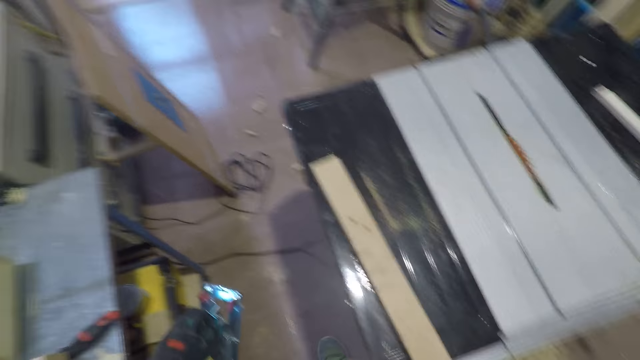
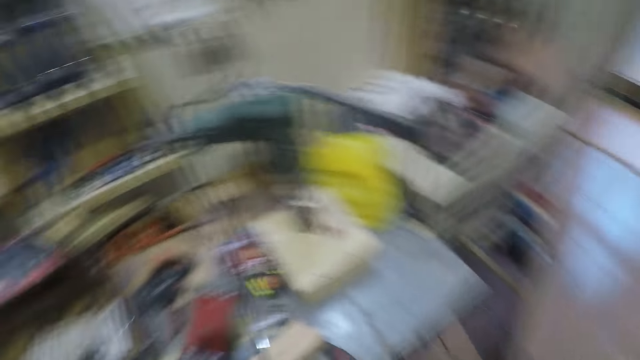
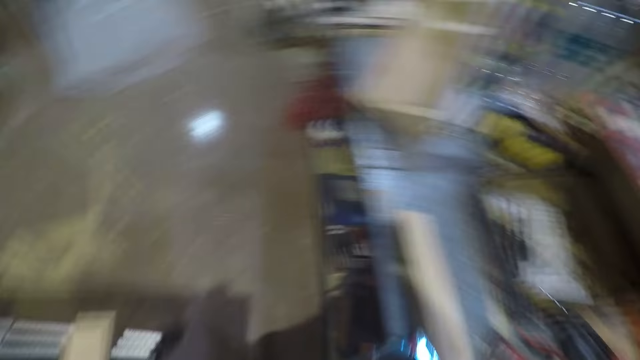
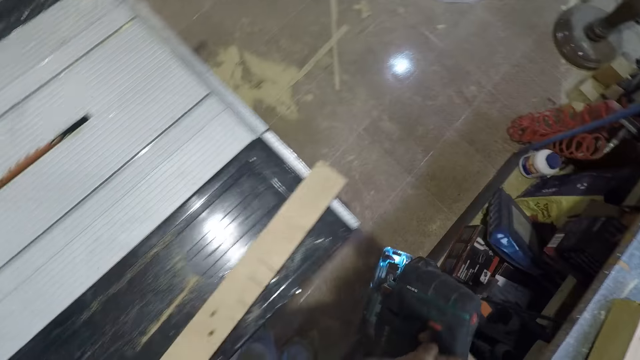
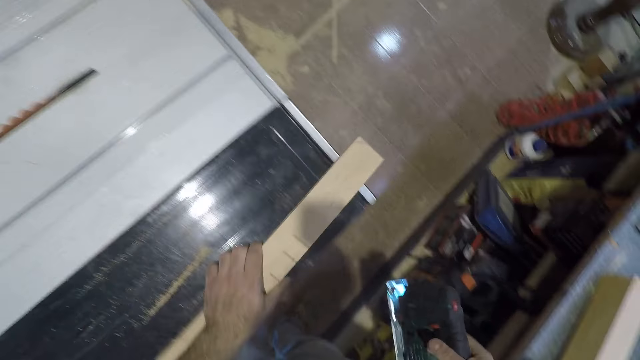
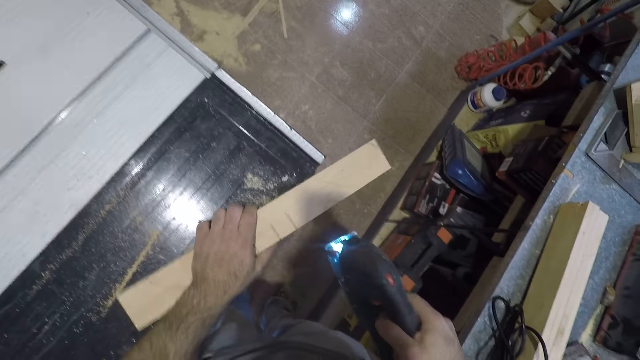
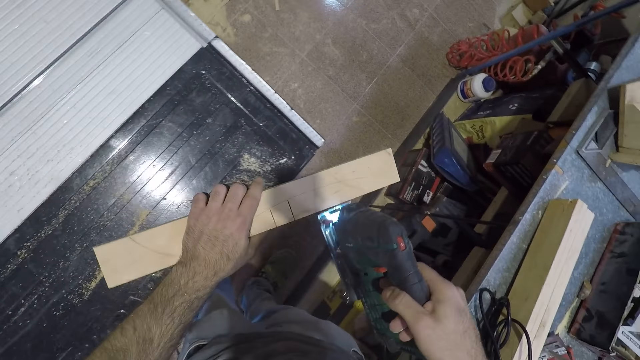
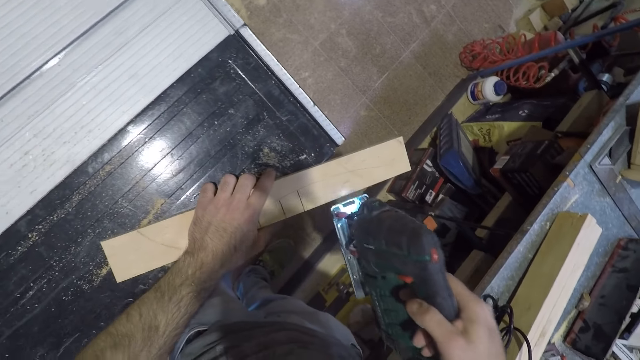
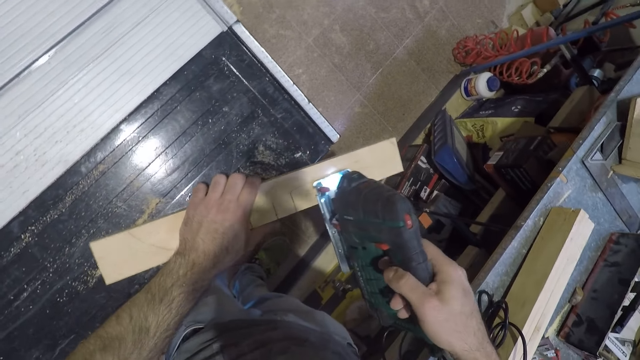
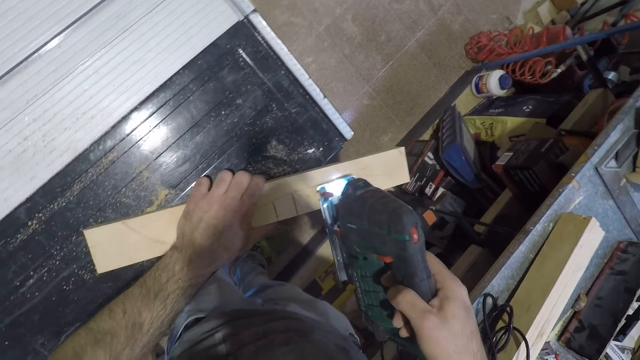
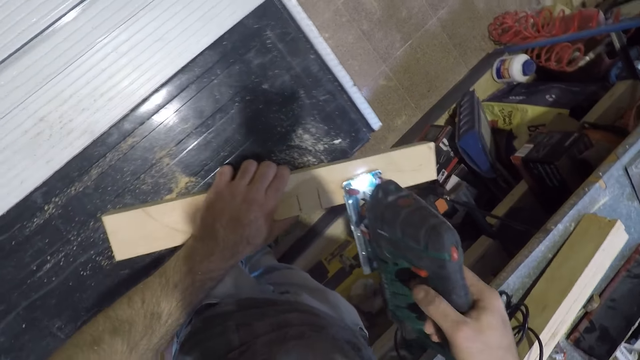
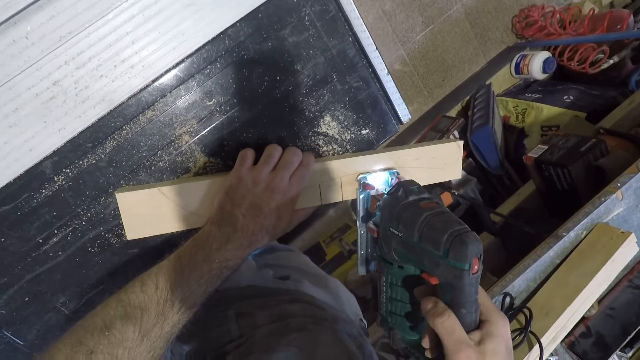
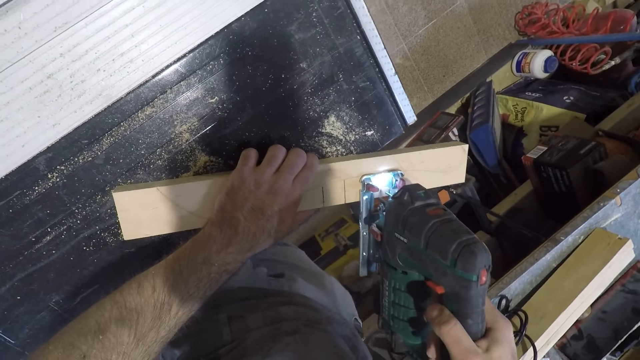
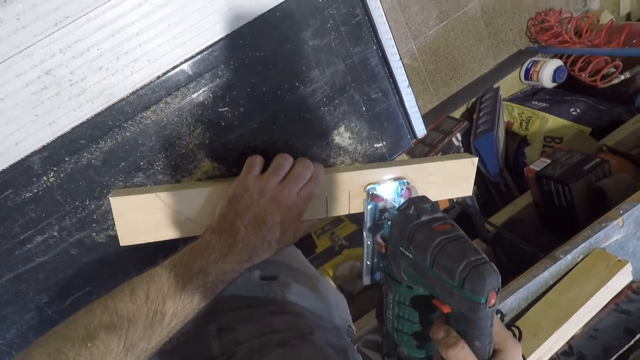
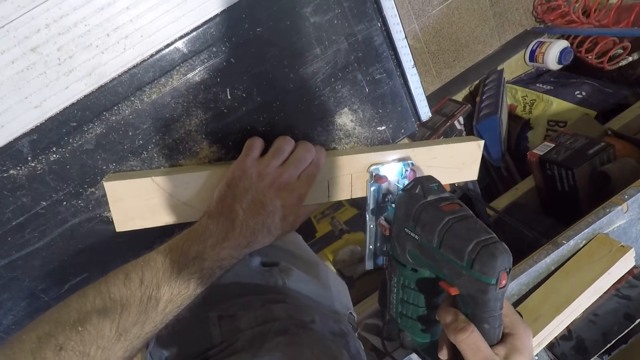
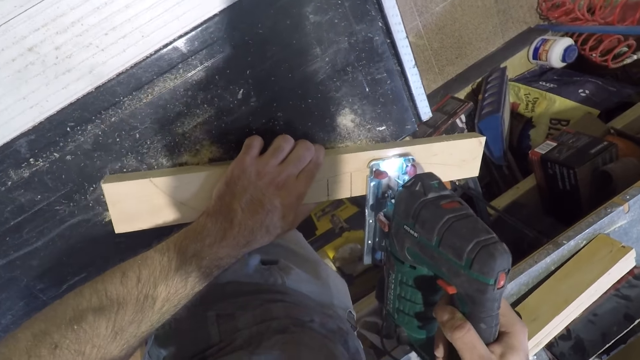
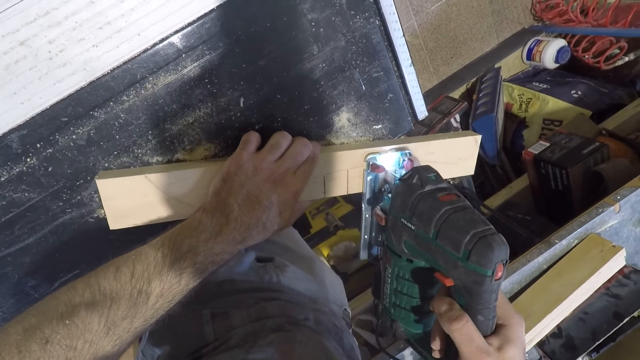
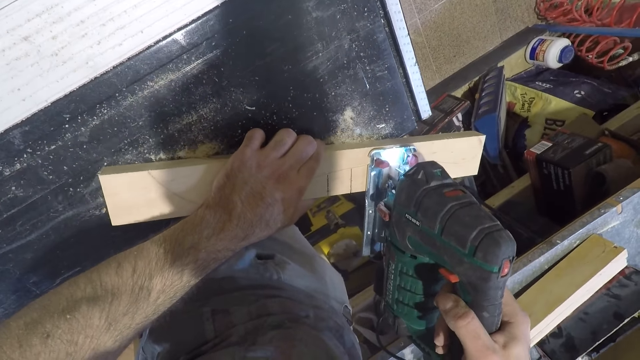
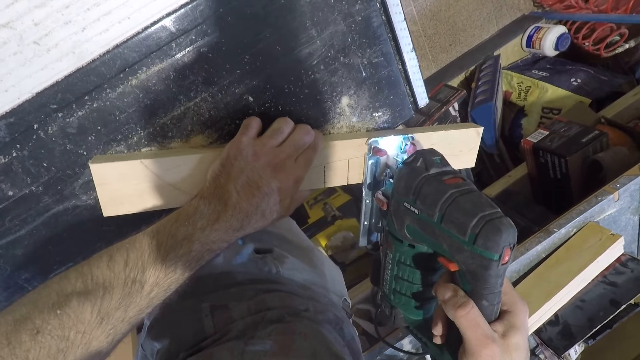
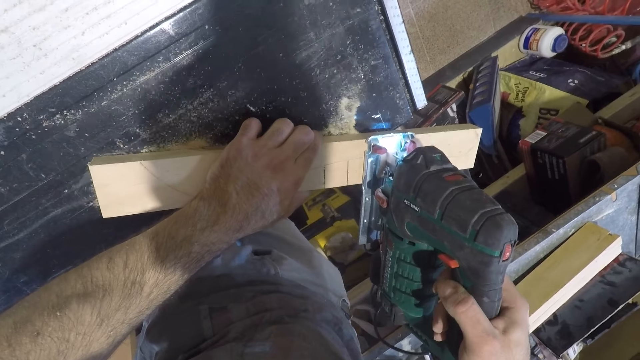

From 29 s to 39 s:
The camera wearer turns around. He exchanges the jigsaw to the other hand. He holds the wood with his left hand. He pushes the wood to the edge of the table. He places the jigsaw on the wood. He cuts the wood with the jigsaw.

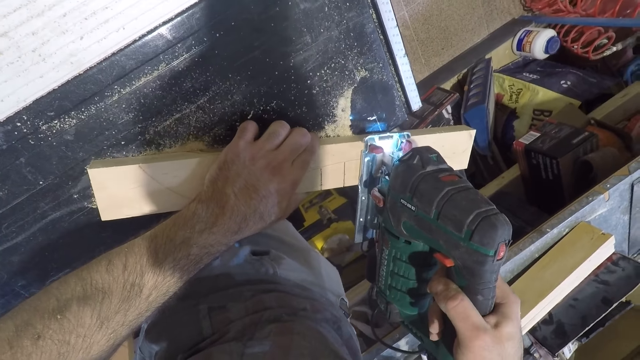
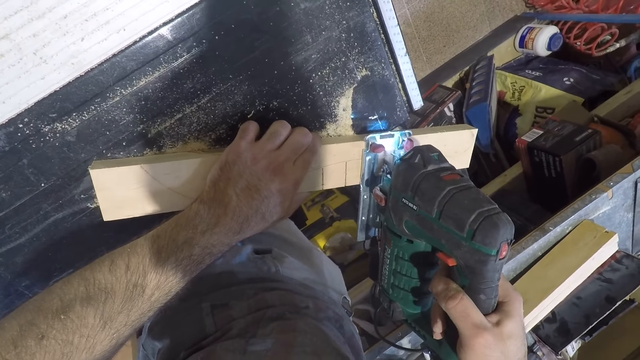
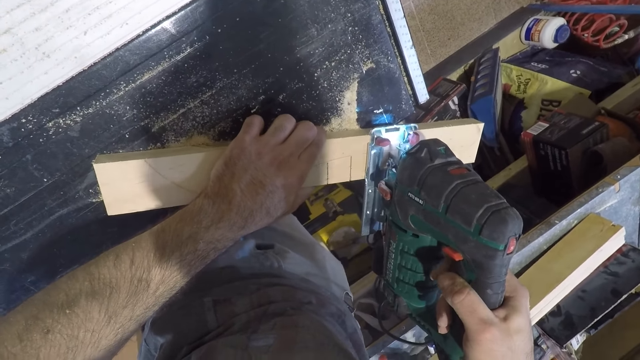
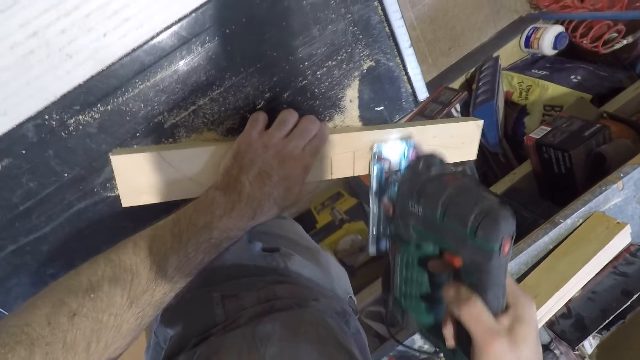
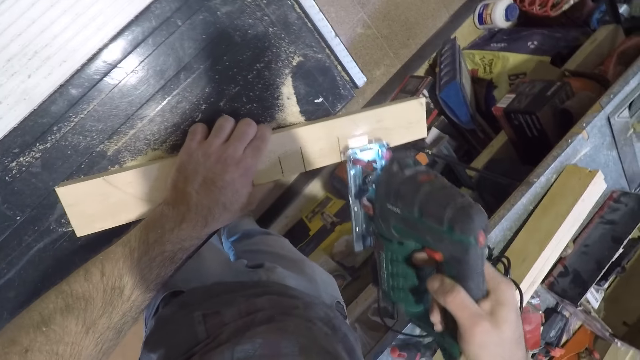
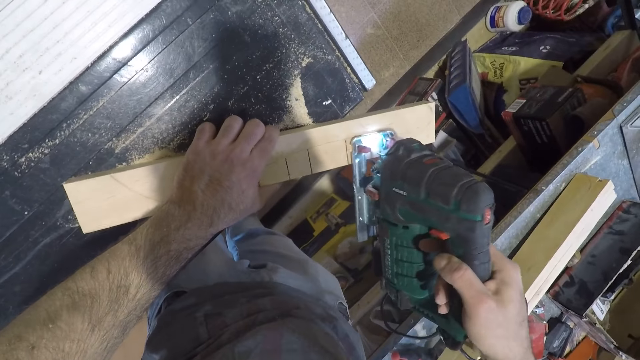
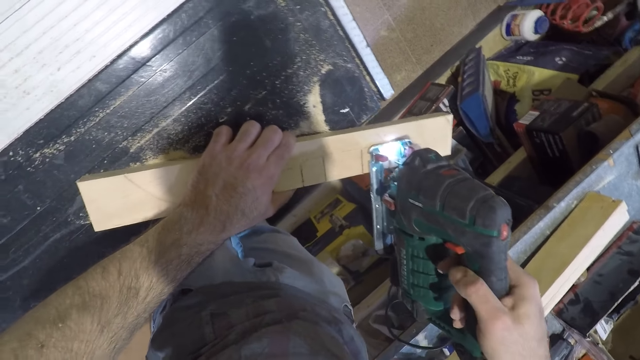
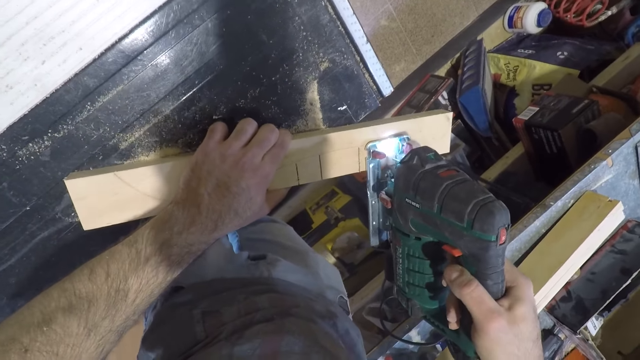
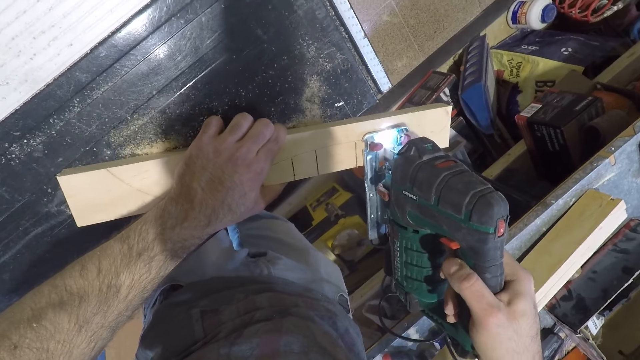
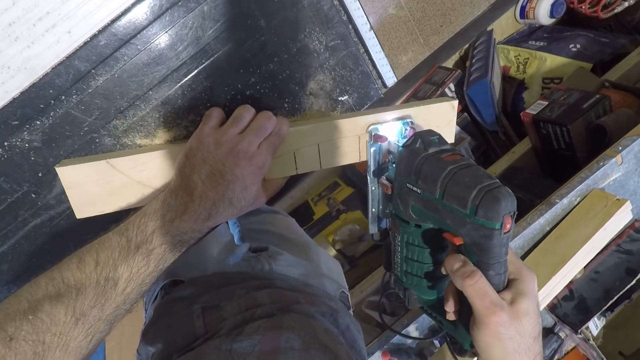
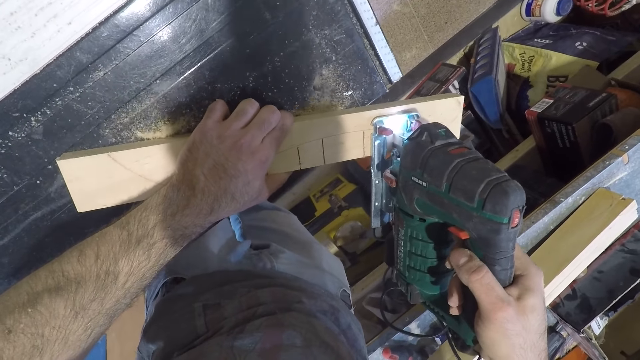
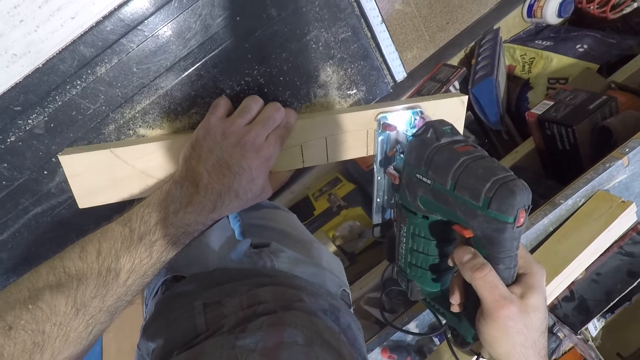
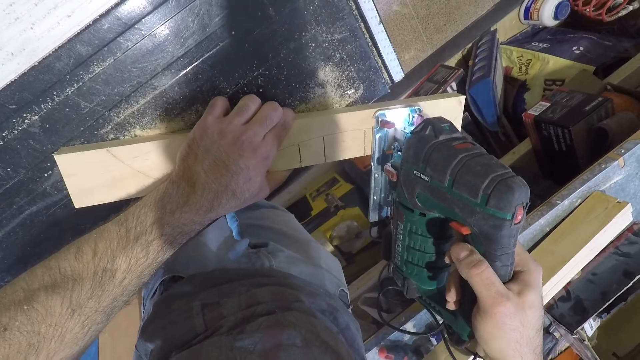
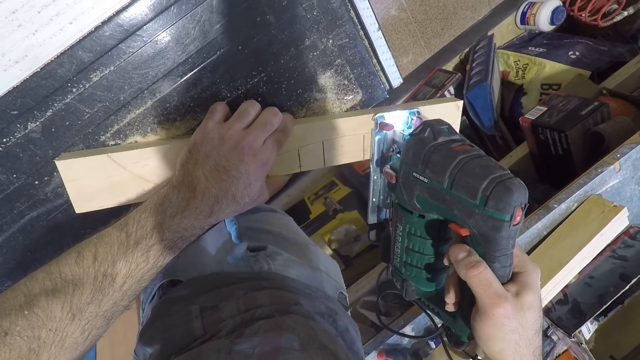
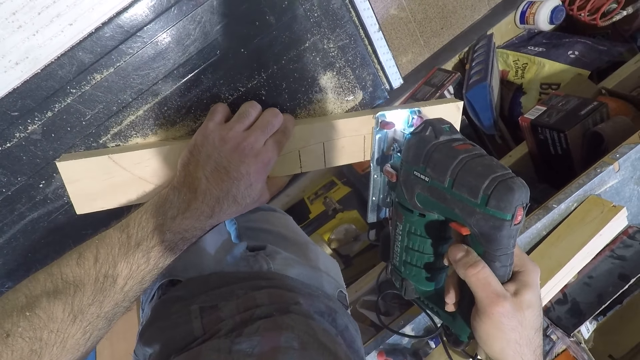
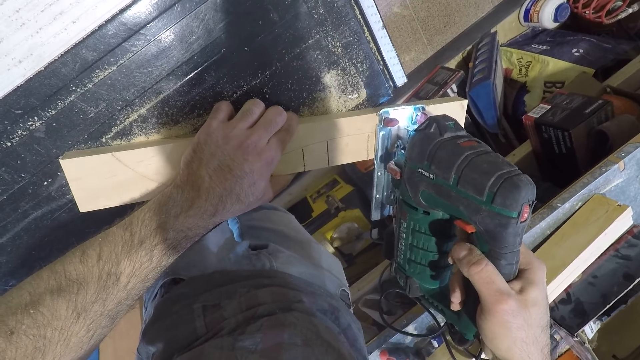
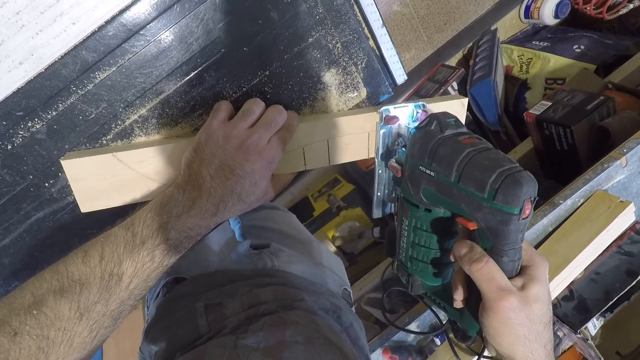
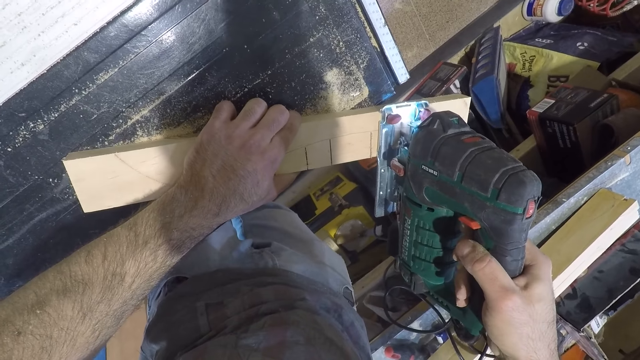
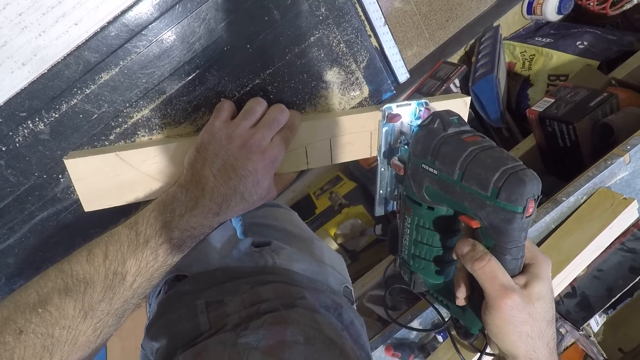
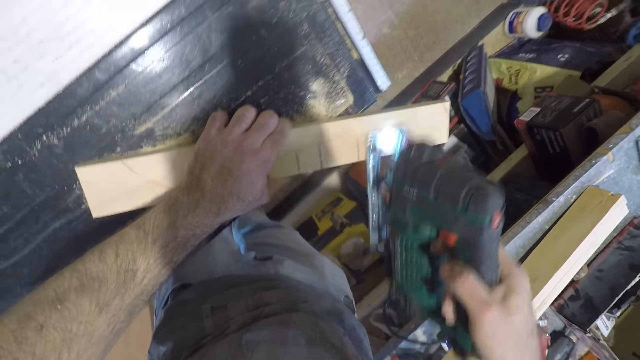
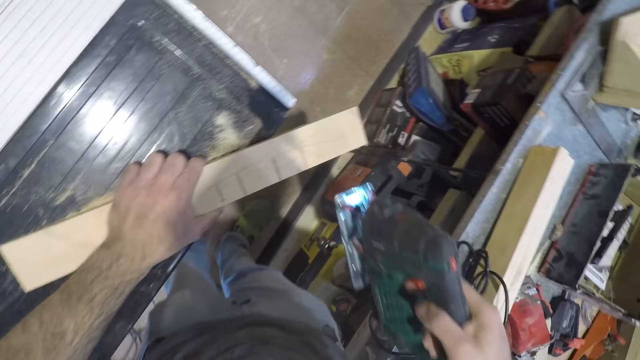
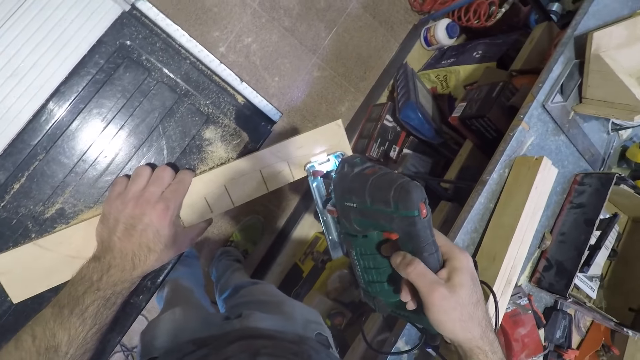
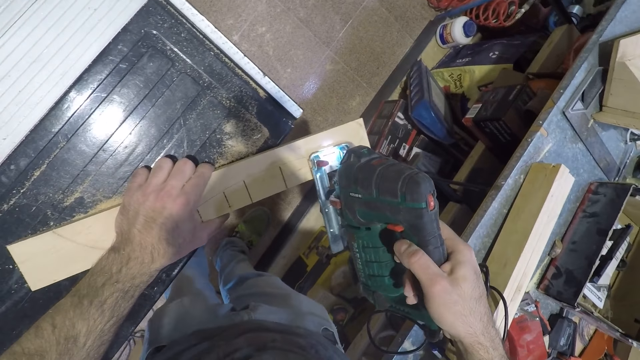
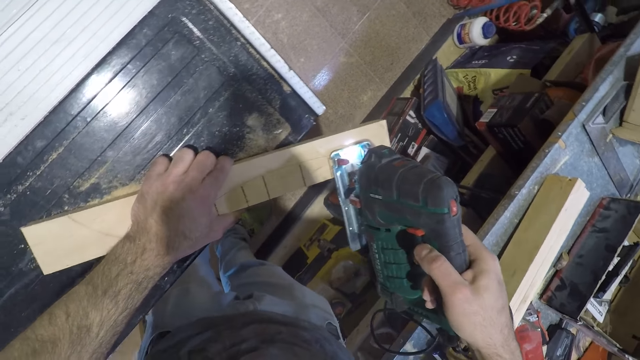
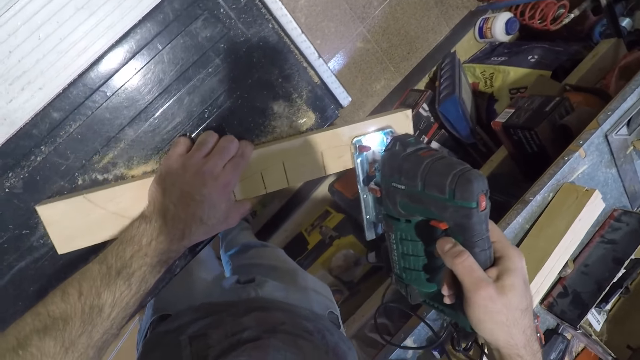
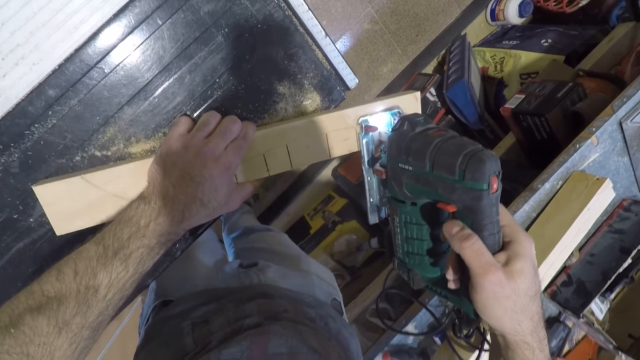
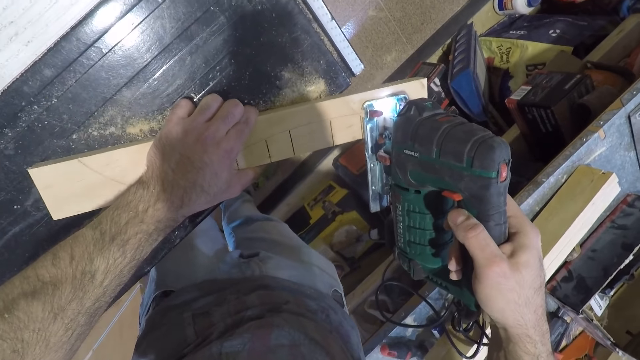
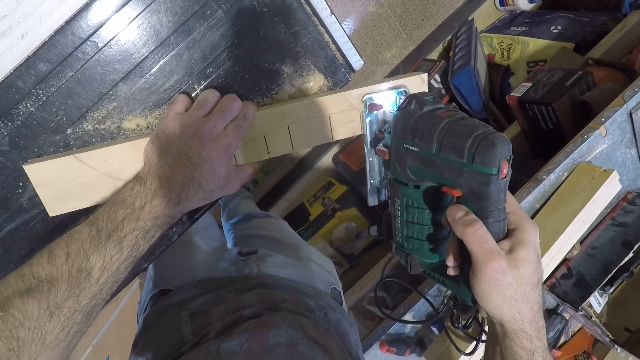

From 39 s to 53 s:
The camera wearer stops cutting the wood with the jigsaw. They cut the wood with the jigsaw. They stop cutting the wood with the jigsaw. They cut the wood with the jigsaw.
